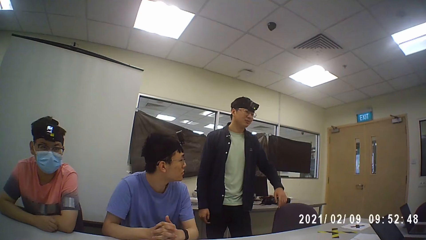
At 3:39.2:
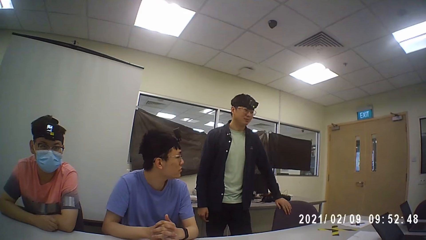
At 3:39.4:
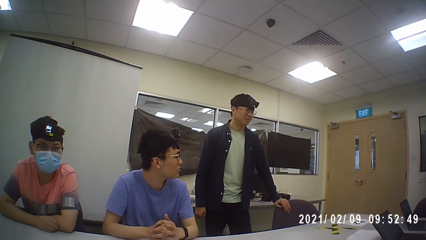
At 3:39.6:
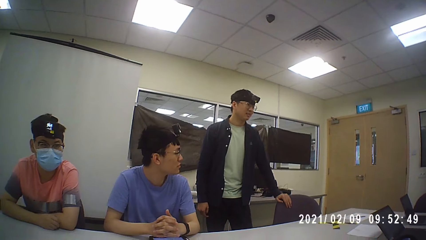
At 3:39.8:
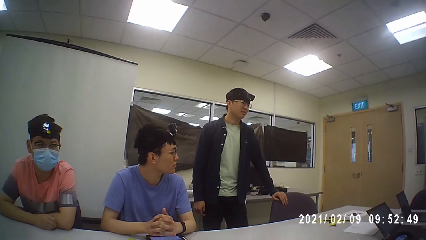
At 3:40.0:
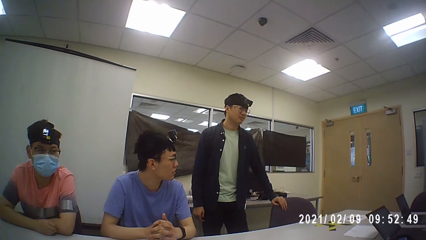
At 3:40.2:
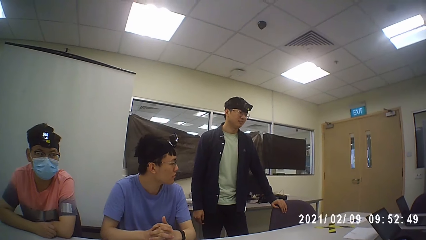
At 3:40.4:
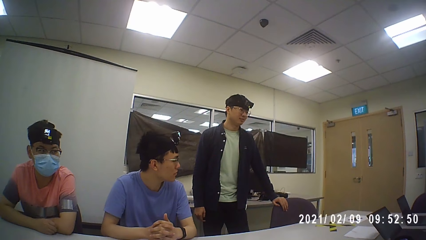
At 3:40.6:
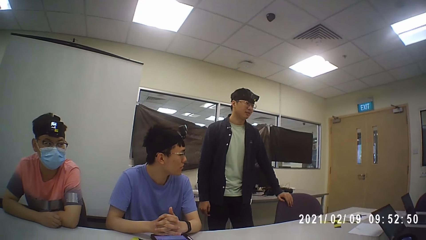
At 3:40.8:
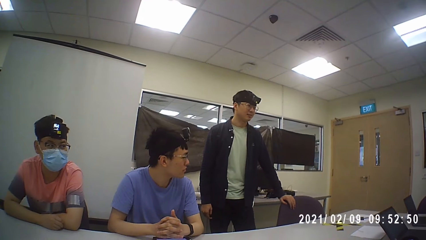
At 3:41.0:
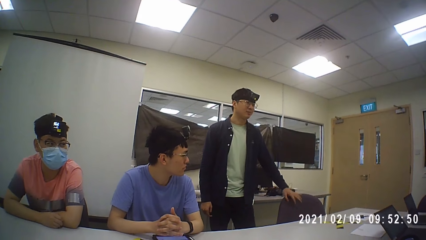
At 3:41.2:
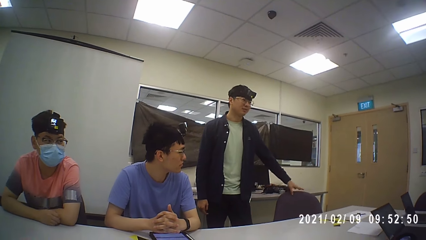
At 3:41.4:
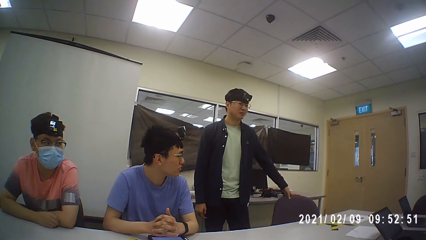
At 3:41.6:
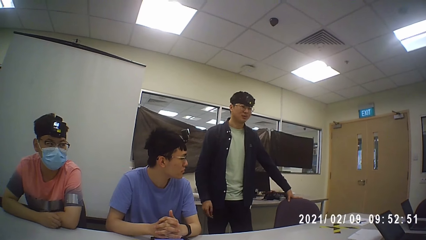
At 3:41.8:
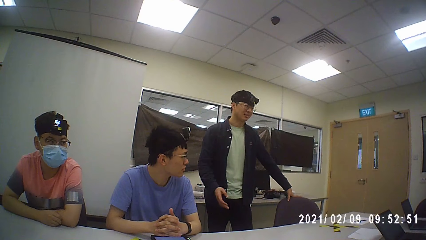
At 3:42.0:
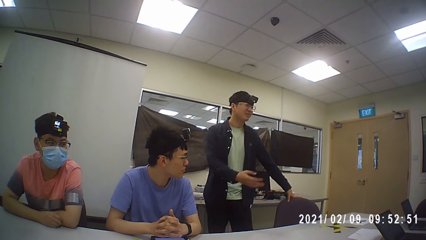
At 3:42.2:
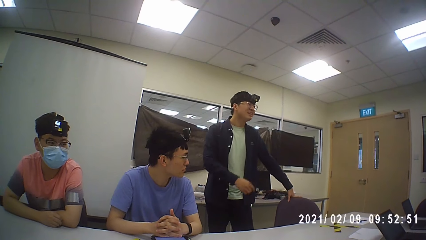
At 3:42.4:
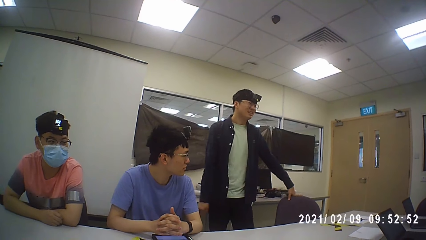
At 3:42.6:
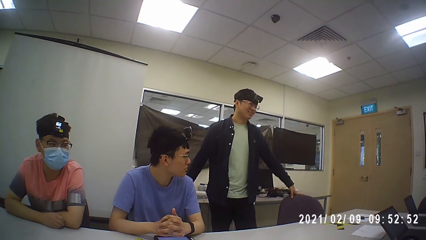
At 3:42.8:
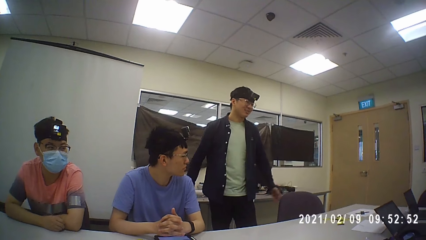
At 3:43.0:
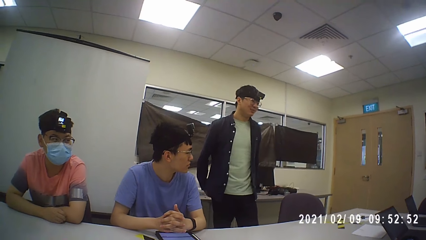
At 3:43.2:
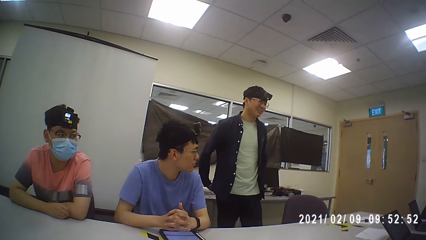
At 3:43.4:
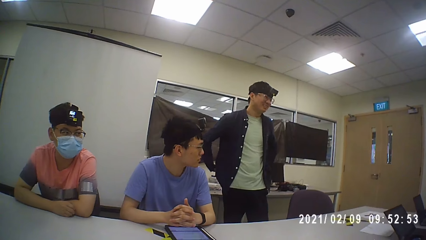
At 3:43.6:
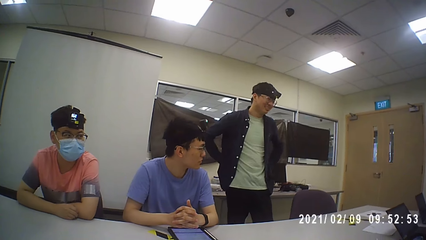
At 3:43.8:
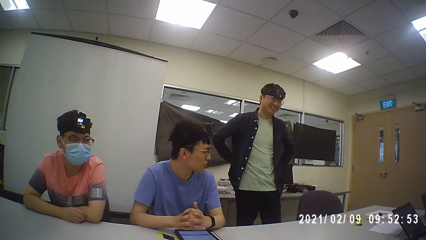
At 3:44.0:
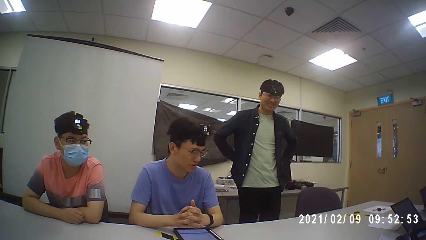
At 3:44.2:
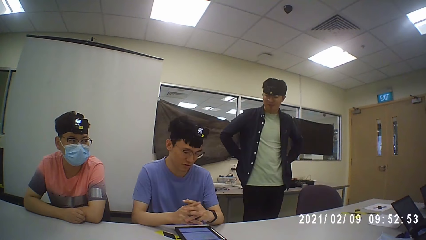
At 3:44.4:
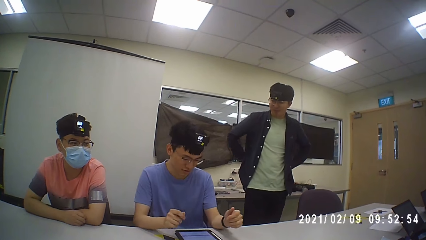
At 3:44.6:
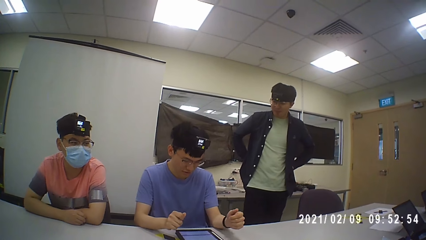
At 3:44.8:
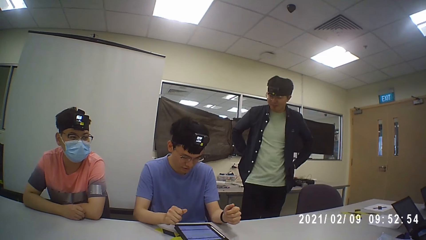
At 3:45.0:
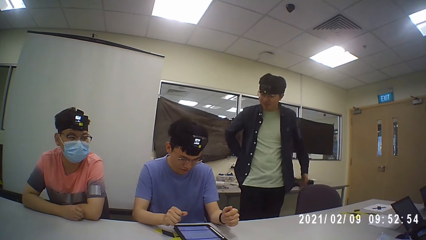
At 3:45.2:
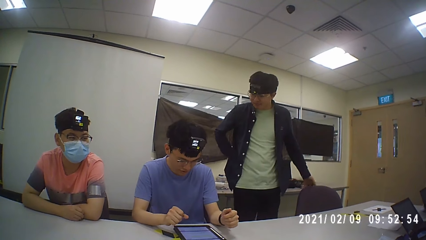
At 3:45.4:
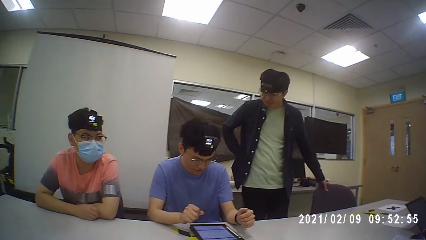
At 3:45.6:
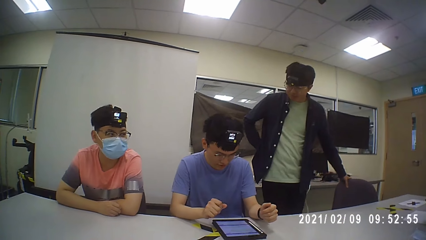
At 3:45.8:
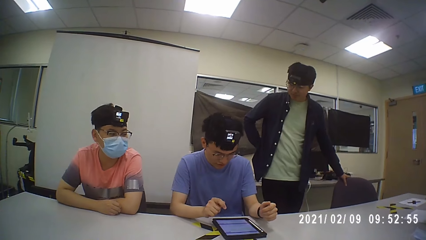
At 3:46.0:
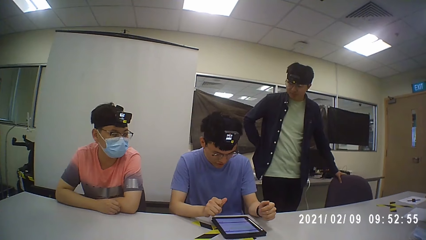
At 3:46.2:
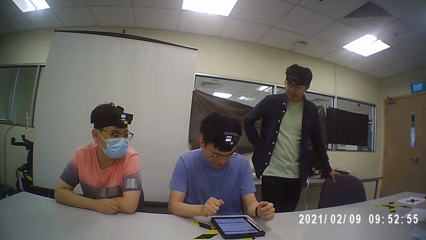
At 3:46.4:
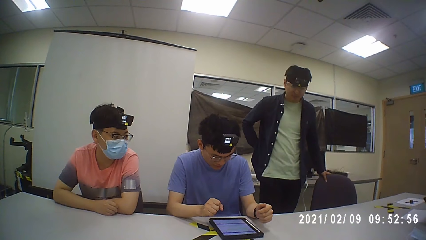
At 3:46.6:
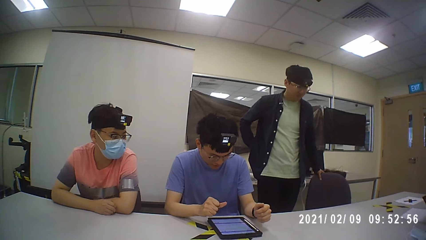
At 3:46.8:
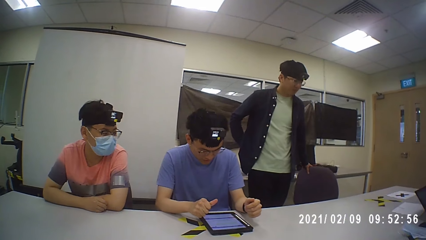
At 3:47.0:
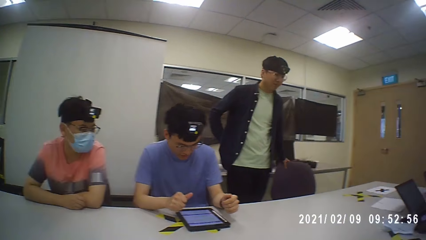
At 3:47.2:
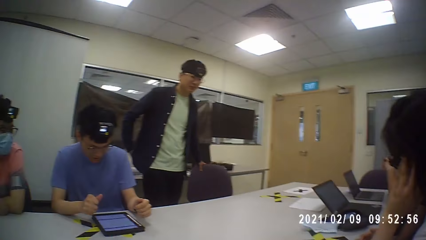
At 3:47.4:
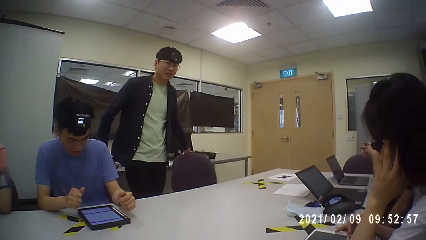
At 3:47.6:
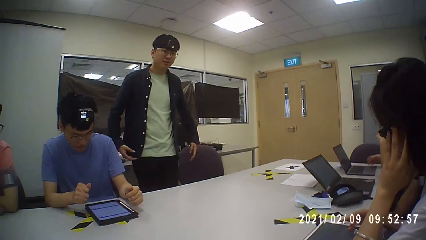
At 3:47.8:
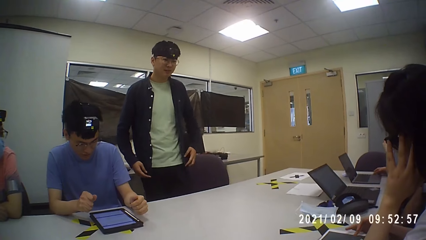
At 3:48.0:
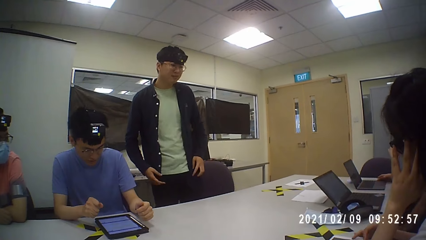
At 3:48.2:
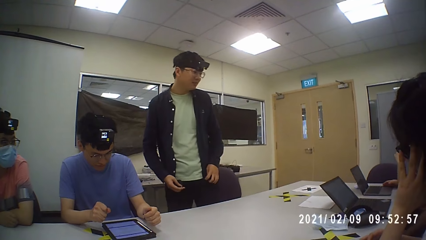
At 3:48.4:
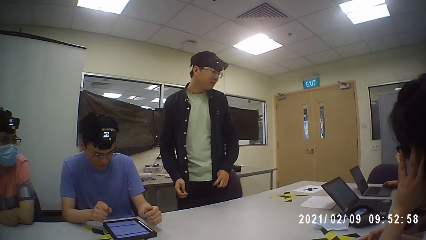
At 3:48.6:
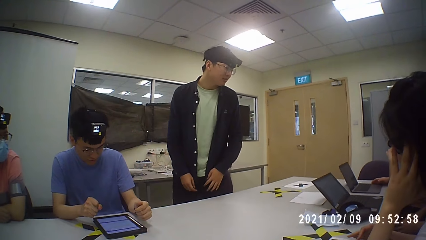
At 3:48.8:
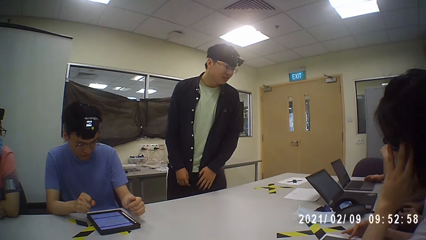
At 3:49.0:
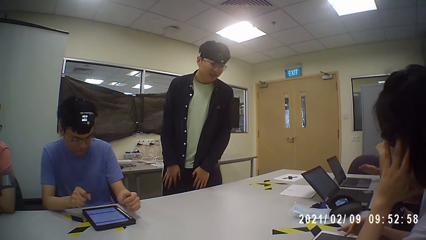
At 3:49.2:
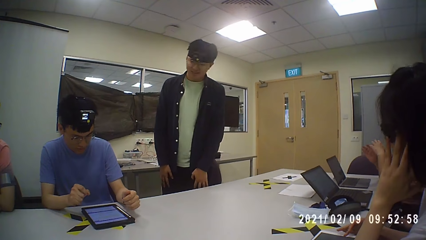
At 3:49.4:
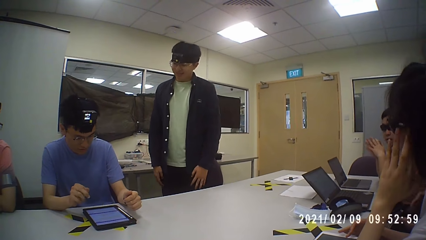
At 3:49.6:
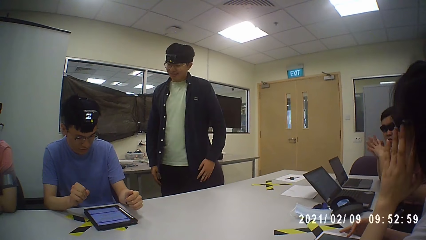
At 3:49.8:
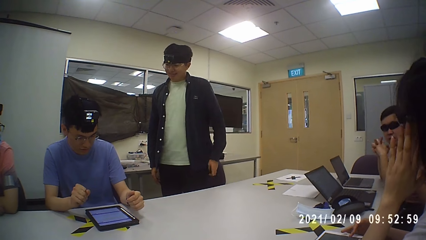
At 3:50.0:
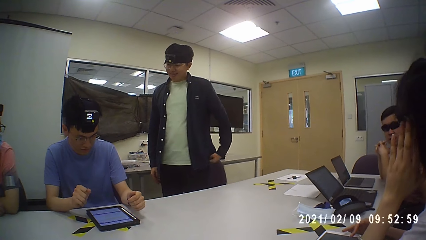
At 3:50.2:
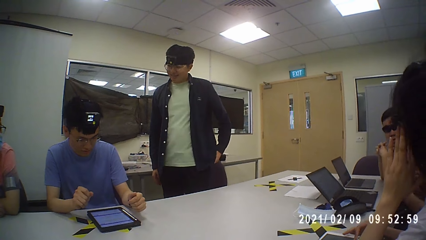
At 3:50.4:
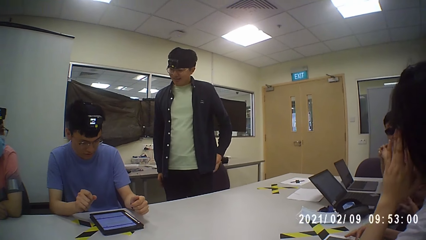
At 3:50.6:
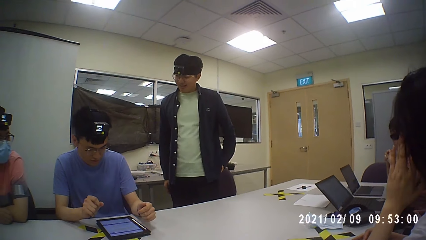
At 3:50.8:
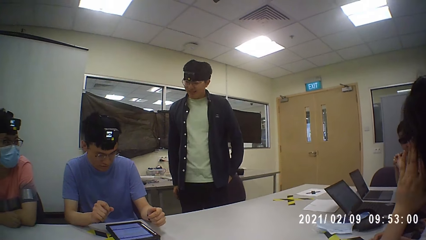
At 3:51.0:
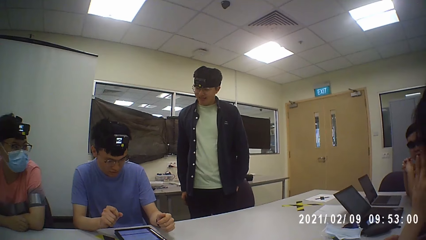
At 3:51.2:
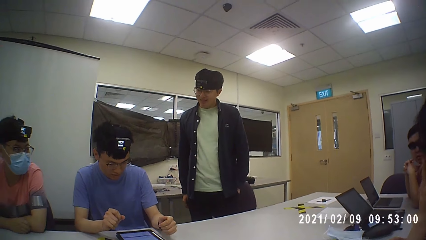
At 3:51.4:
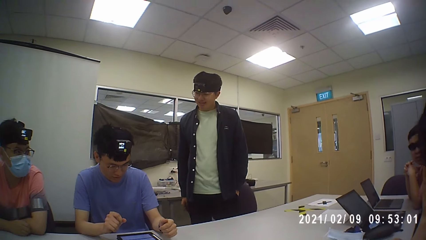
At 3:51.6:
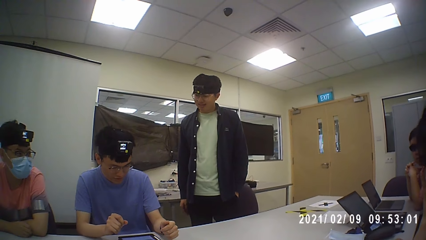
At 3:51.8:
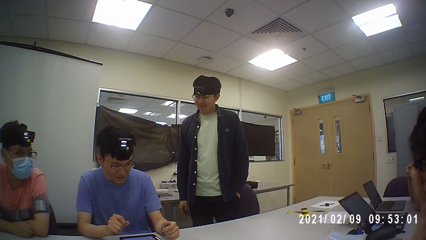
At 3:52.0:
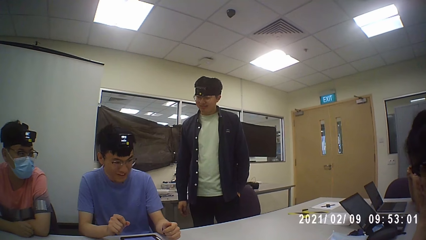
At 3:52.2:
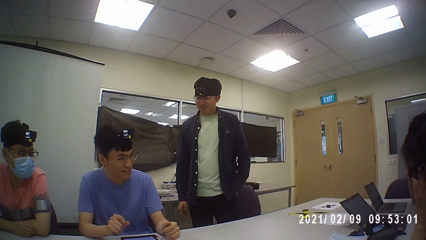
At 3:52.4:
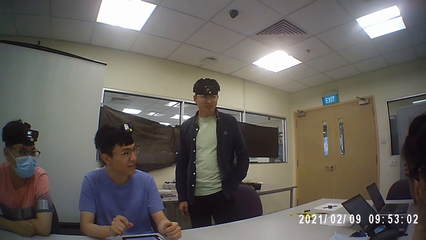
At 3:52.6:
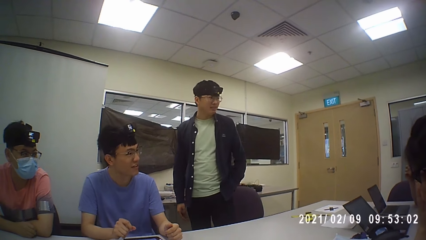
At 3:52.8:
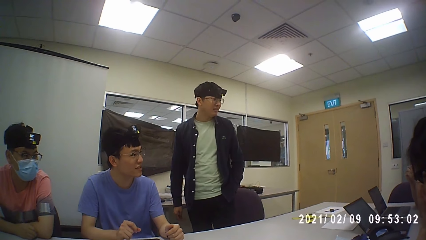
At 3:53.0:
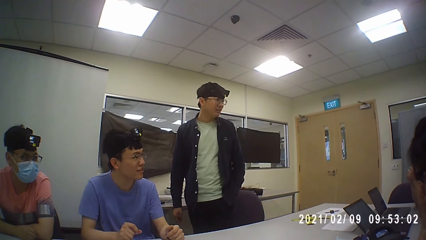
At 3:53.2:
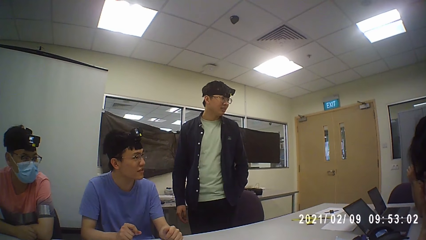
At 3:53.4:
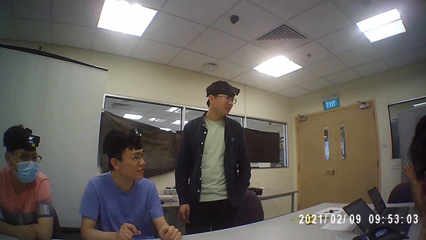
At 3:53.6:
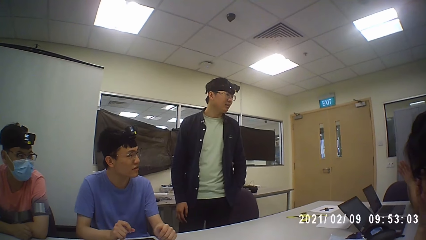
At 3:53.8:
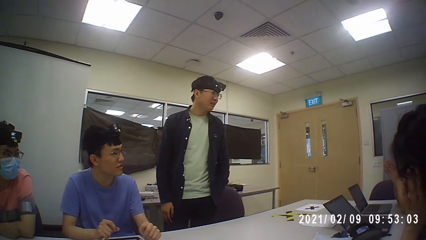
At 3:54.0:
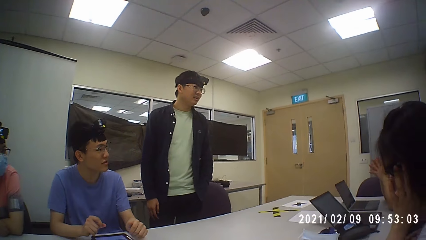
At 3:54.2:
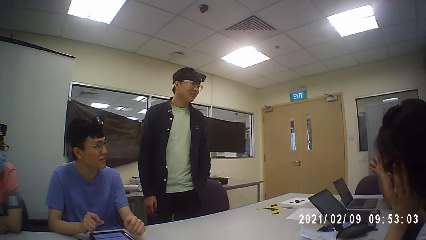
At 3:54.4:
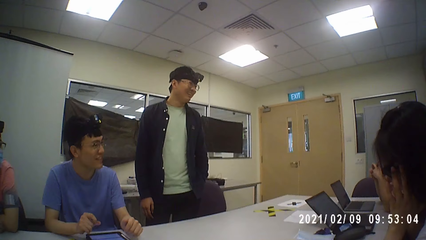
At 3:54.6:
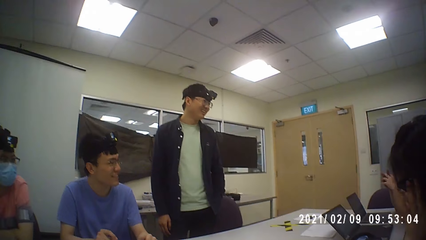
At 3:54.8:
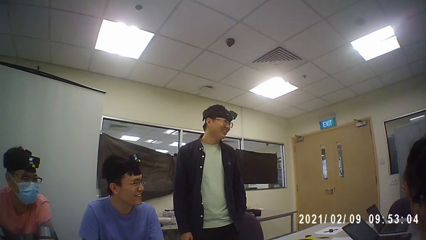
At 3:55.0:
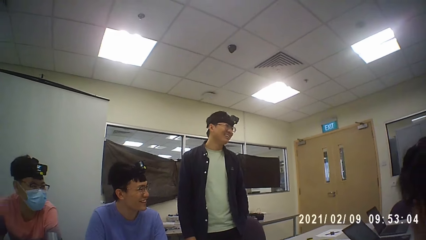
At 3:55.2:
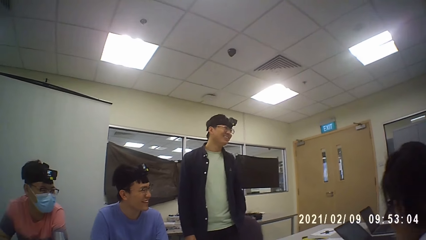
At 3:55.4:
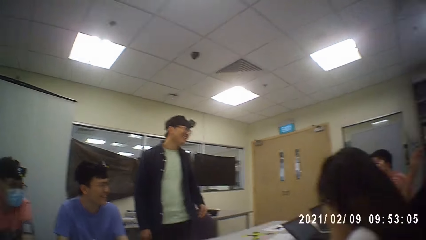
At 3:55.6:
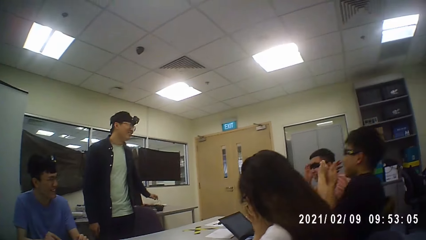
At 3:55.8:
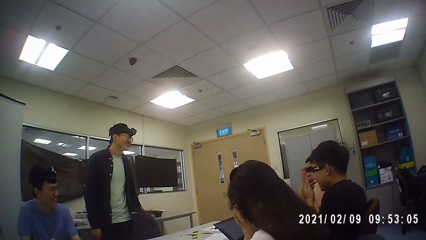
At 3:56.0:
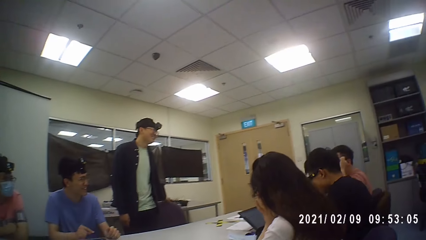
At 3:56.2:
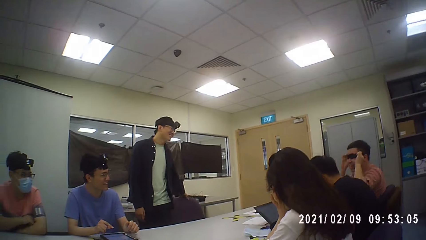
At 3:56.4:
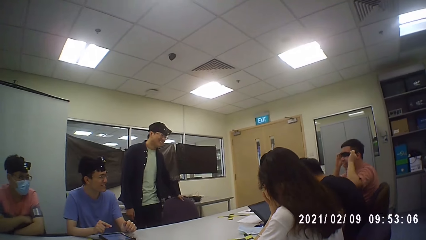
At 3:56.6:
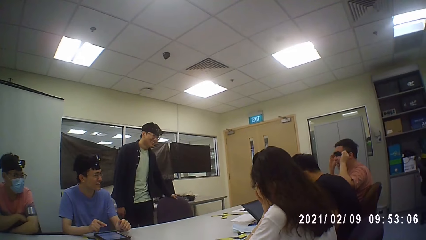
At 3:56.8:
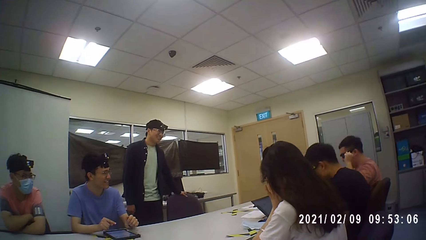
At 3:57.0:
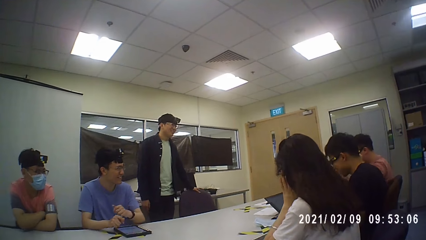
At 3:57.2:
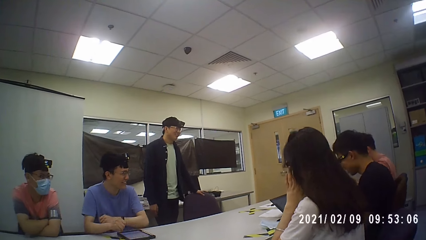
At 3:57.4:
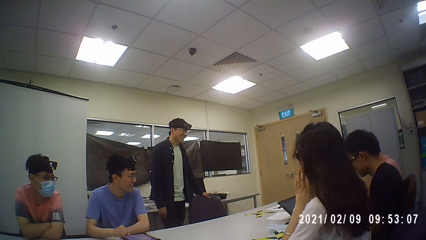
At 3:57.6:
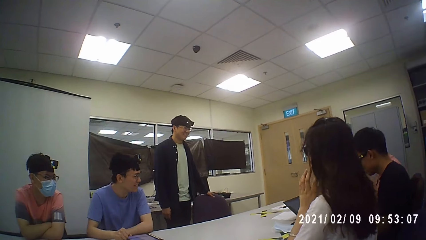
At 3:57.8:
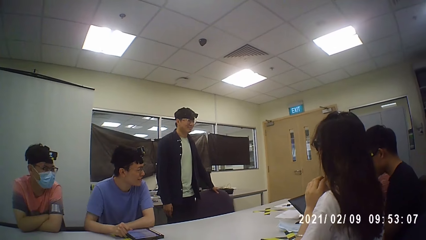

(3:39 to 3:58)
The man pulls a chair. Another man talks with the first man.
